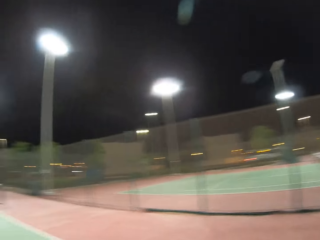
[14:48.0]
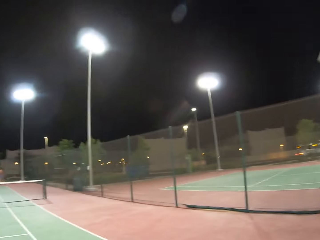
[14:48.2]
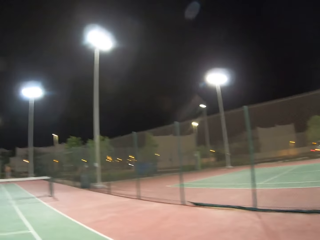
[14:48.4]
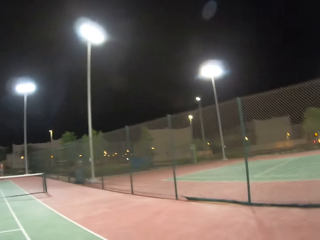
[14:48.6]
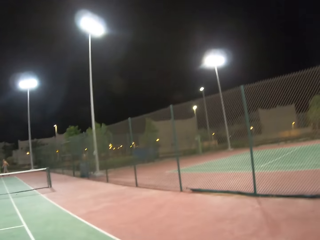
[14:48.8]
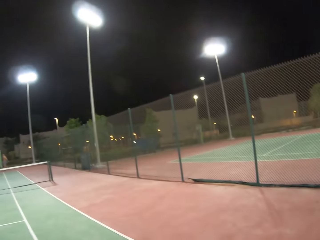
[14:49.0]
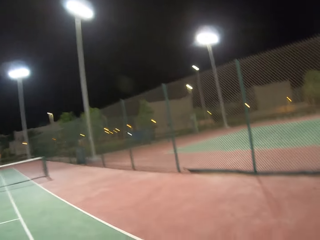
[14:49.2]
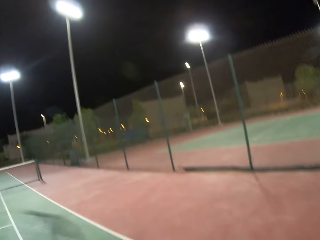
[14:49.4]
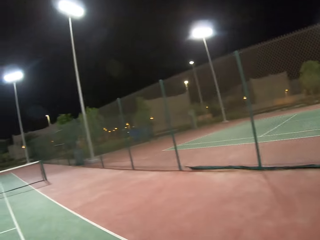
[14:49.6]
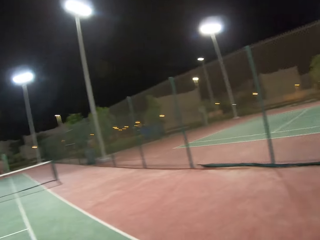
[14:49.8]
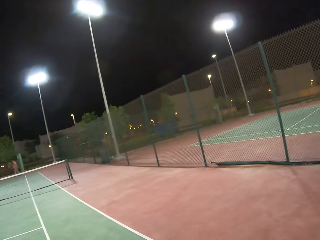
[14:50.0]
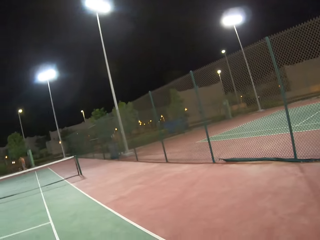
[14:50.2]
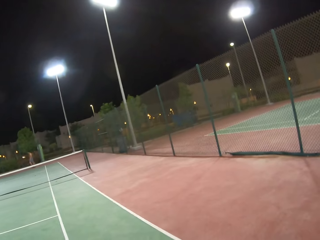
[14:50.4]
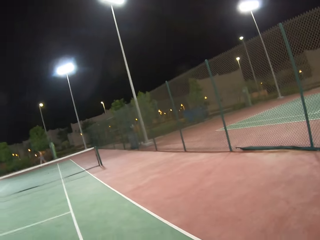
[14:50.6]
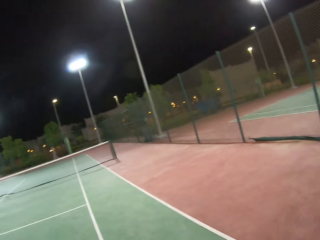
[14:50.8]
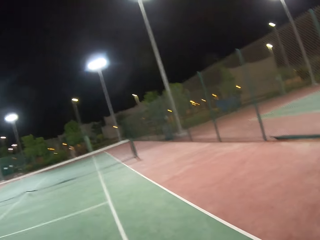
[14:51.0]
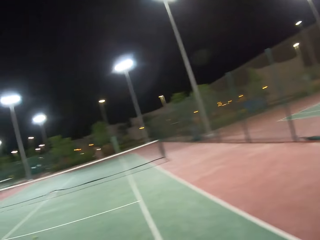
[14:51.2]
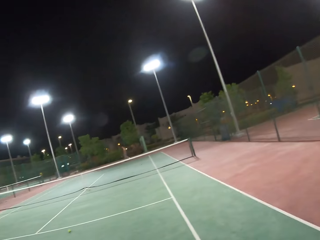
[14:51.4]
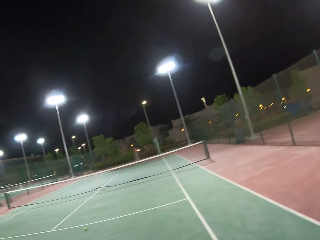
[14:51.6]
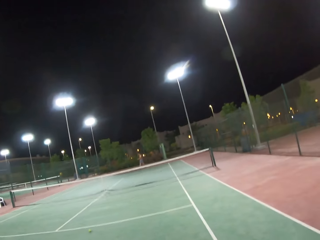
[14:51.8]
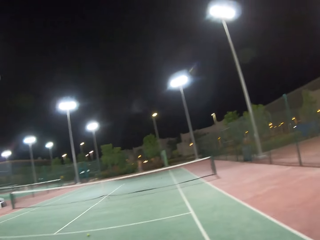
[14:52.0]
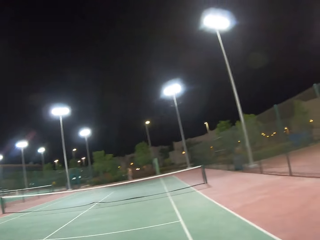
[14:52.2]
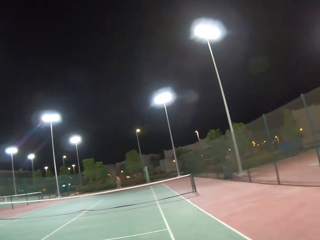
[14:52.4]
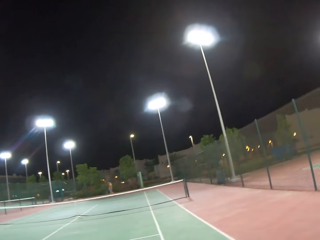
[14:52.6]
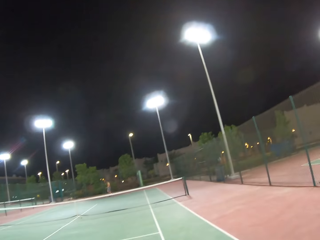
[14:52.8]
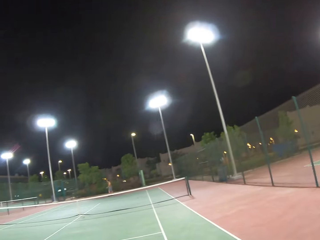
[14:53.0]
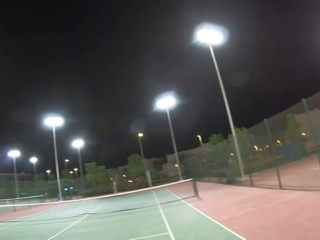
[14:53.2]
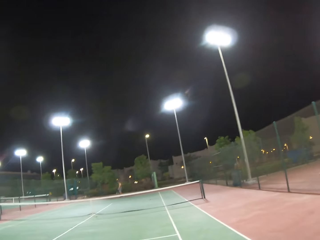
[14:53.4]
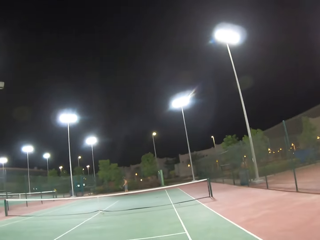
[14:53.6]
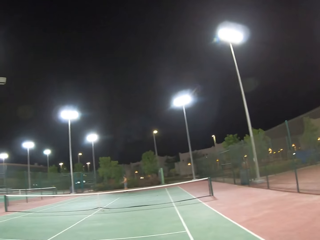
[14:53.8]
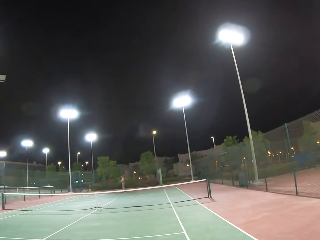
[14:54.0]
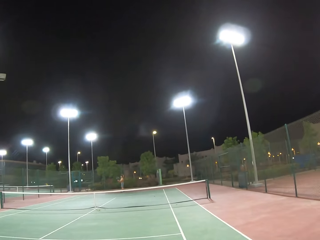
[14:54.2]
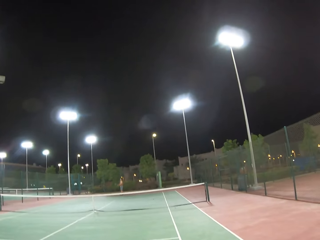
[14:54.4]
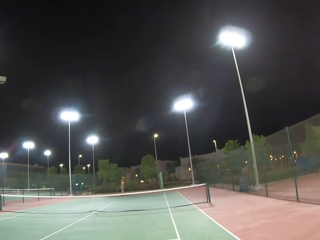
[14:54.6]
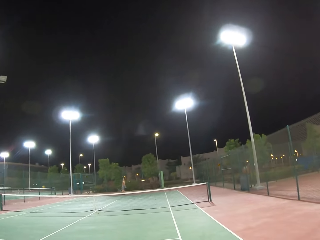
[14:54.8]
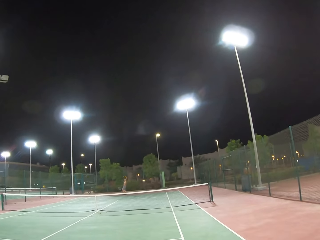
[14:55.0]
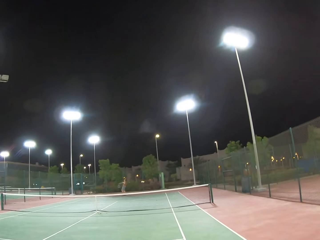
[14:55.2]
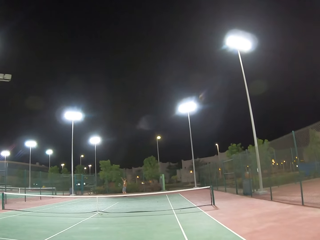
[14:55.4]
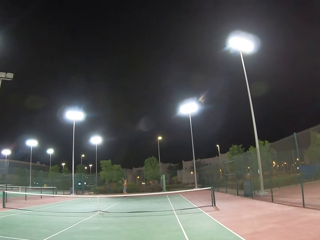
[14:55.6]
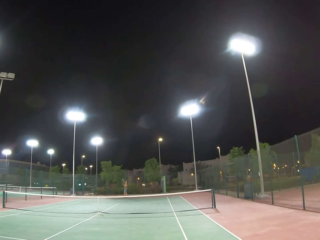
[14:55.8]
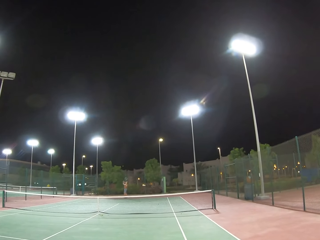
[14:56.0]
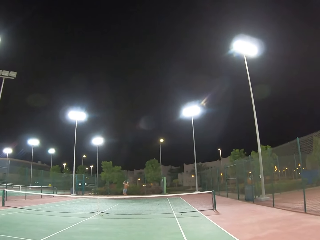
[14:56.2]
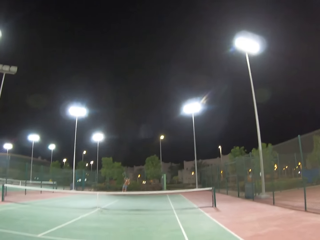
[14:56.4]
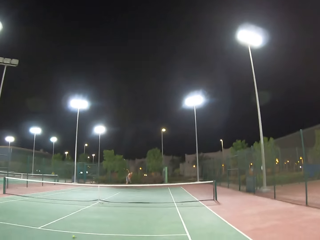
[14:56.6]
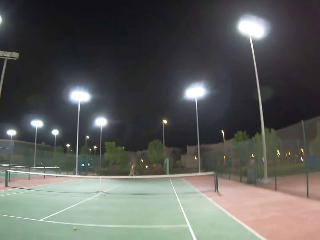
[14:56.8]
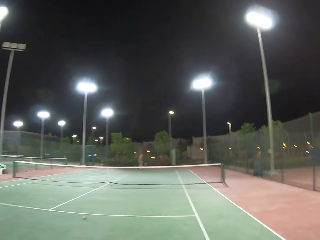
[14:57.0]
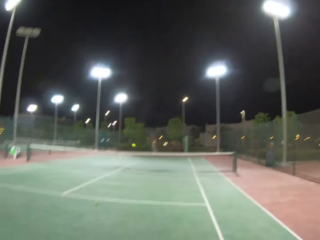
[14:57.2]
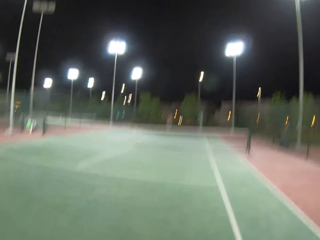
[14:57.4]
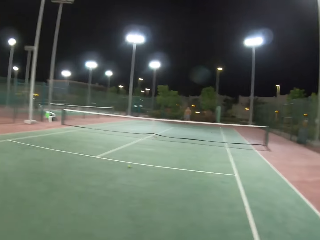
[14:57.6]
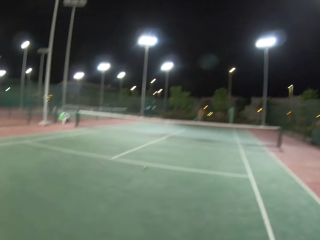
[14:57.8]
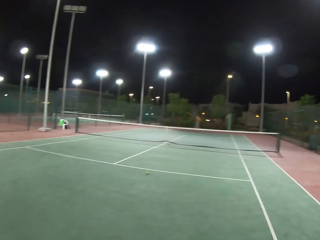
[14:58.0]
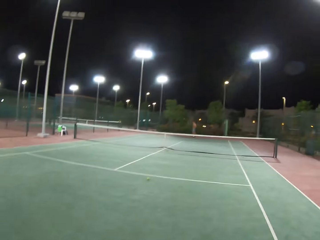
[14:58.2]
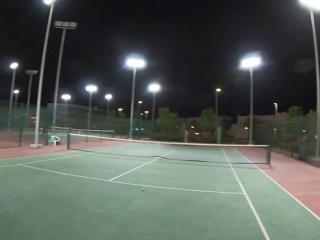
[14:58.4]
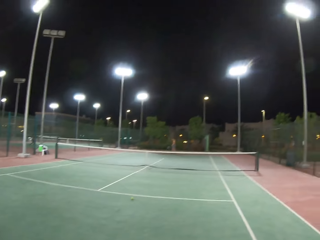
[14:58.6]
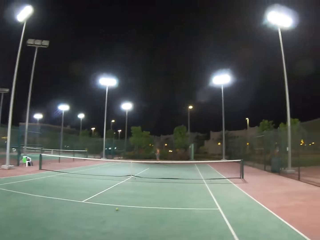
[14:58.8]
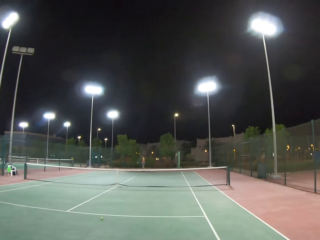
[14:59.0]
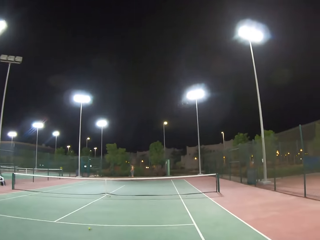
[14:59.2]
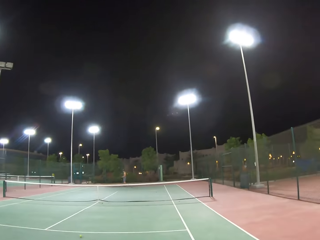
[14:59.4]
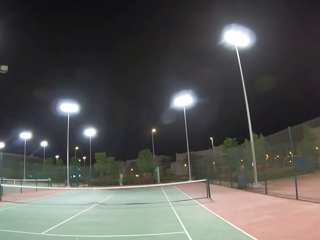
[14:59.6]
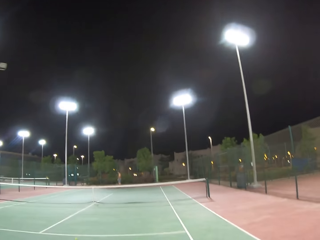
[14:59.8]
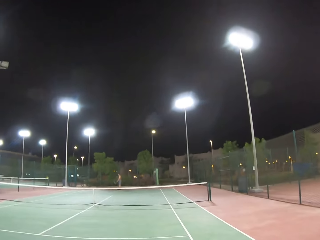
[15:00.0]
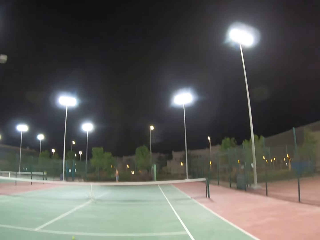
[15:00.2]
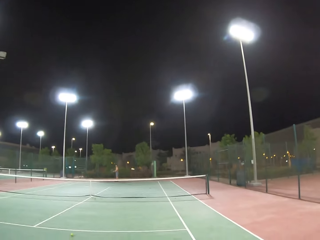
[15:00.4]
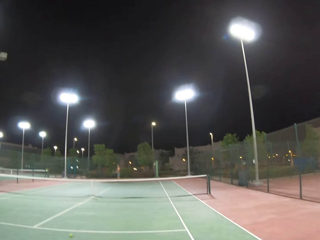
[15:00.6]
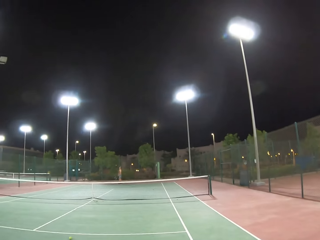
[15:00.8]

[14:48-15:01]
A man walks around the tennis court. The camera wearer stares around the field. They dribble a tennis ball. The man walks around the tennis court. The camera wearer dribbles the tennis ball. They play tennis with the man.

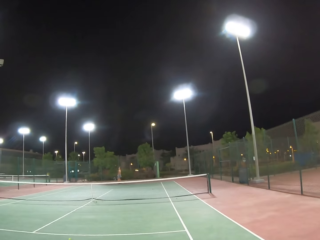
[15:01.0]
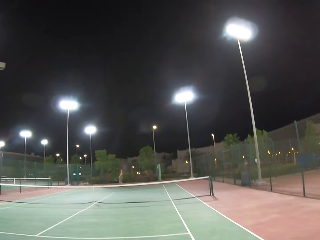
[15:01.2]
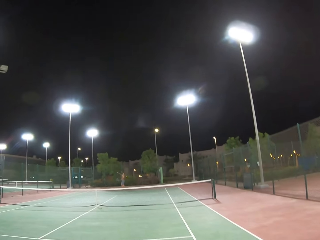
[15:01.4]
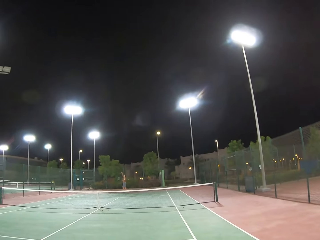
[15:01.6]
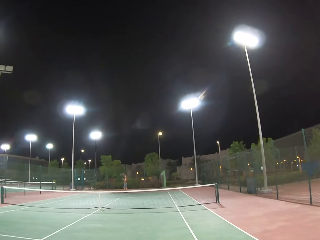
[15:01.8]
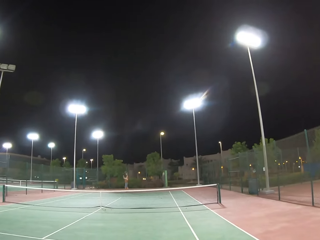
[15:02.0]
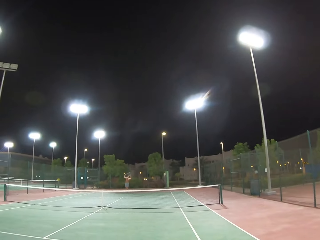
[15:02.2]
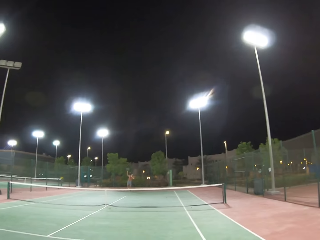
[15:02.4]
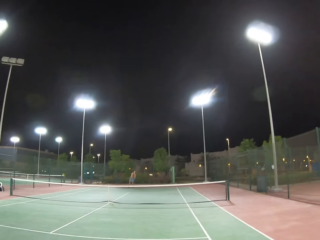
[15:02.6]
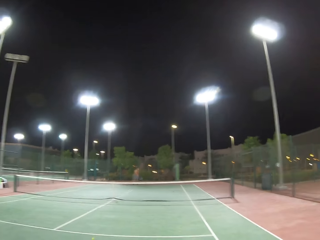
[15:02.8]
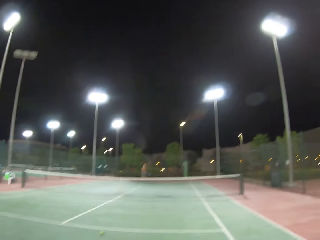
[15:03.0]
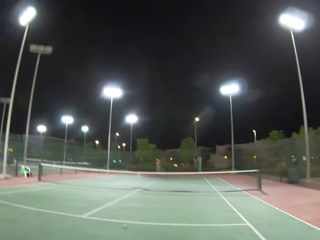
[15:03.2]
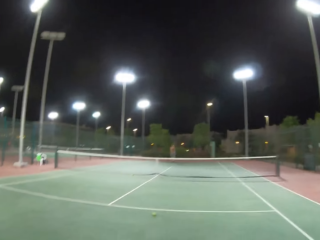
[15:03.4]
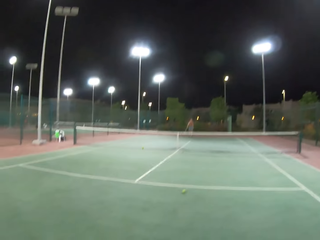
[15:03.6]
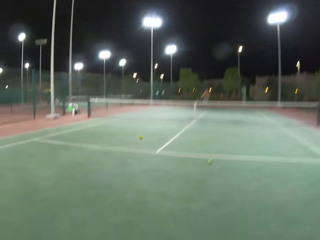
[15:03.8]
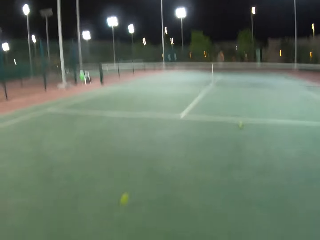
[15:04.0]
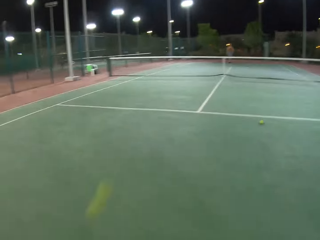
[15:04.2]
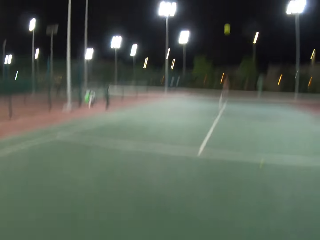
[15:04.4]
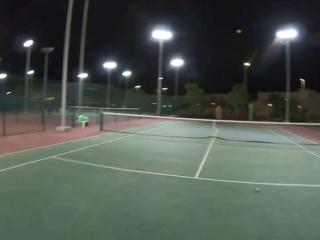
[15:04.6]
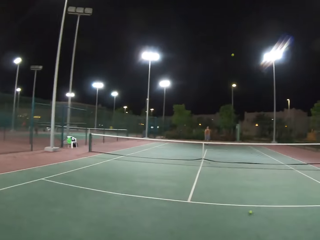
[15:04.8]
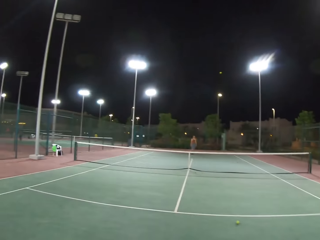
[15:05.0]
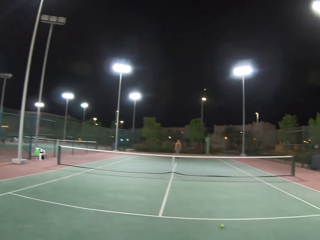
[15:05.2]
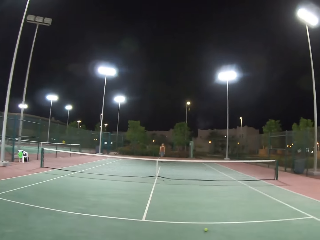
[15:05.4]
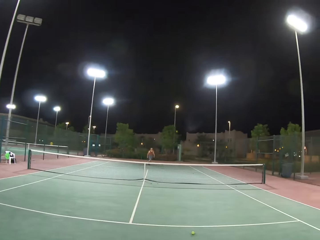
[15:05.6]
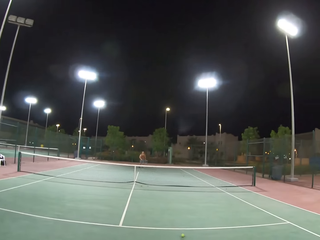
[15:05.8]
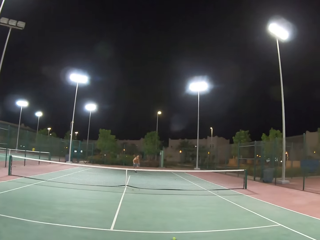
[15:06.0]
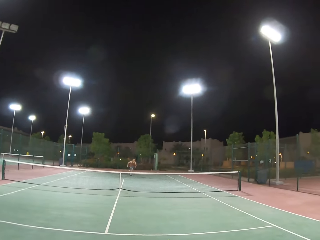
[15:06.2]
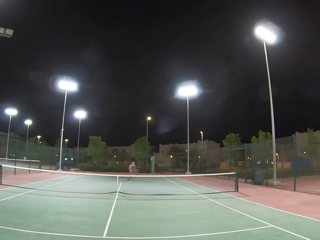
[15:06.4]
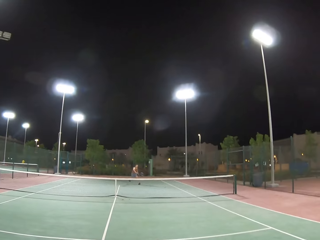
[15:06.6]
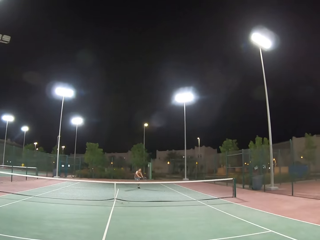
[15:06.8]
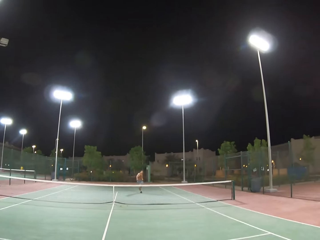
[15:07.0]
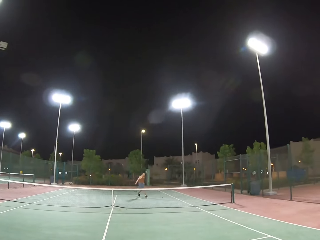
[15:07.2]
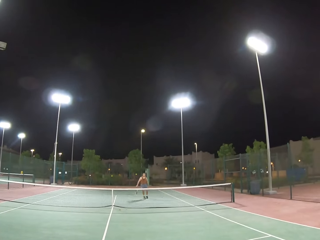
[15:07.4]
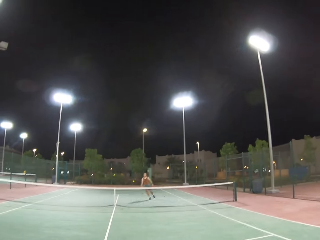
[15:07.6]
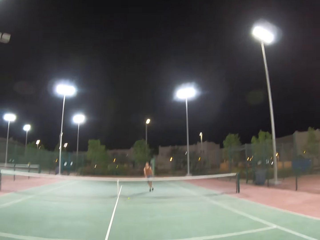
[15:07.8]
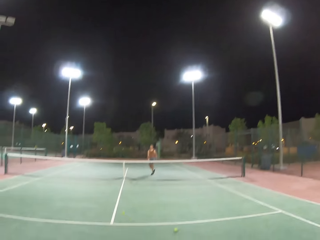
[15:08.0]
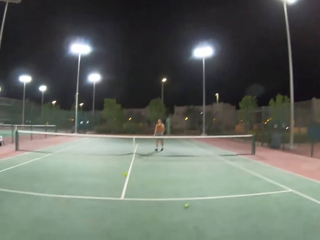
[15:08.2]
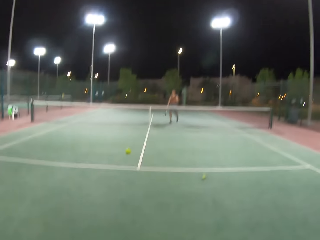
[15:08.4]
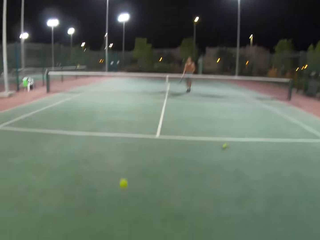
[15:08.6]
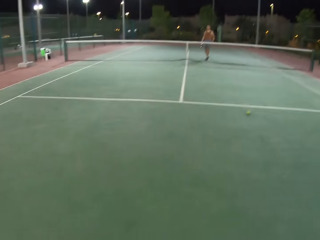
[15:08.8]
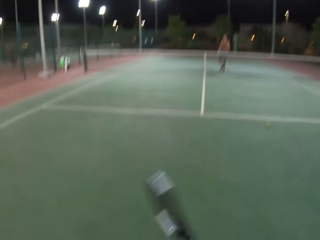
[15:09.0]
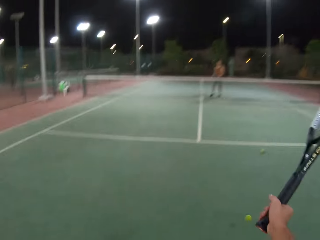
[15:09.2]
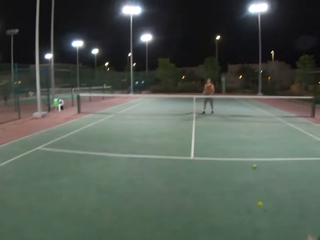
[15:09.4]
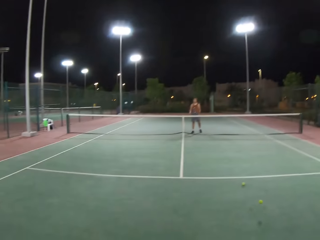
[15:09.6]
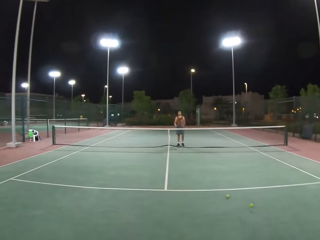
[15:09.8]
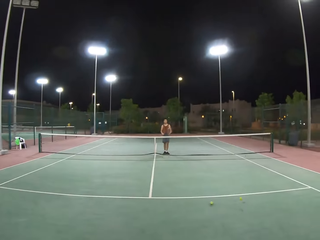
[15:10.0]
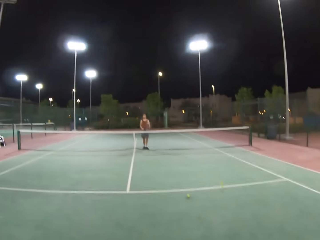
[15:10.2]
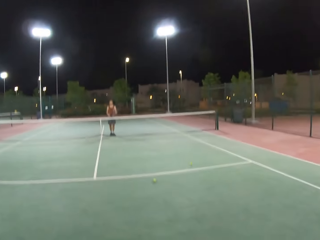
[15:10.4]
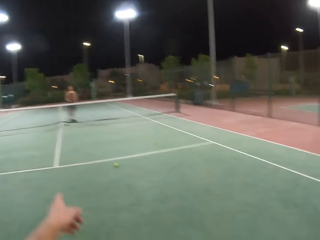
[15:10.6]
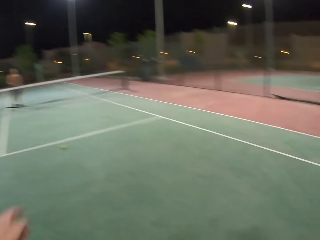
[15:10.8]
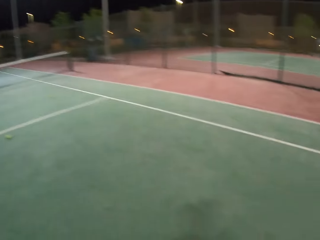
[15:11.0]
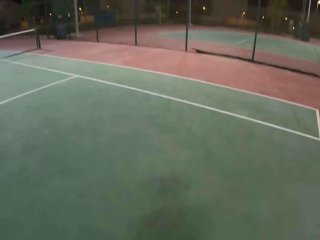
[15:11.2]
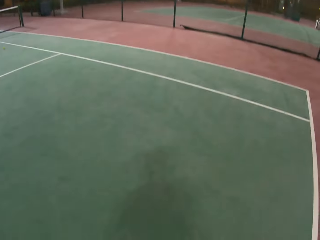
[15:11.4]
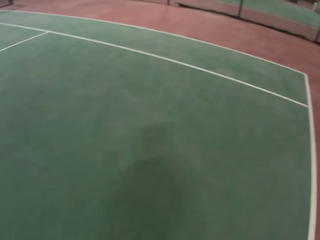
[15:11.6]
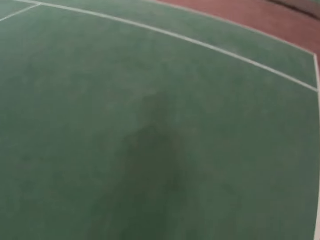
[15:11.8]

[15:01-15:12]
The camera wearer walks around the tennis court.
